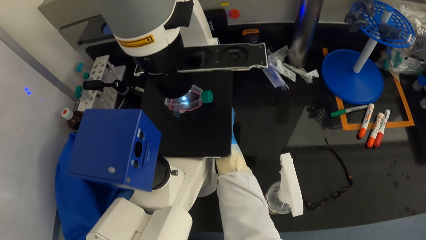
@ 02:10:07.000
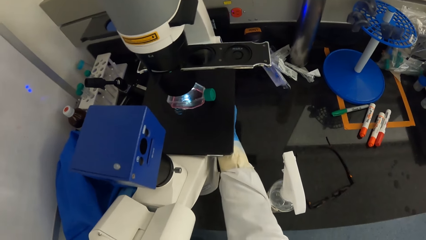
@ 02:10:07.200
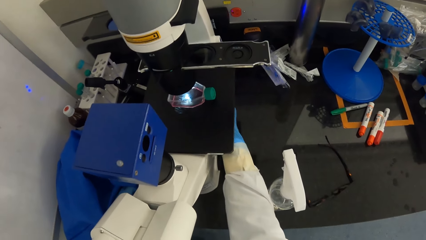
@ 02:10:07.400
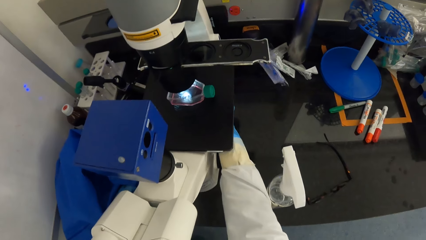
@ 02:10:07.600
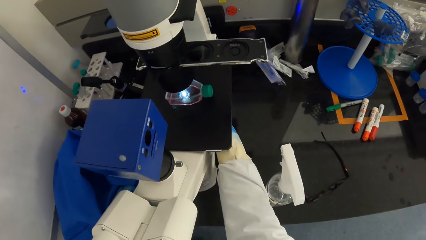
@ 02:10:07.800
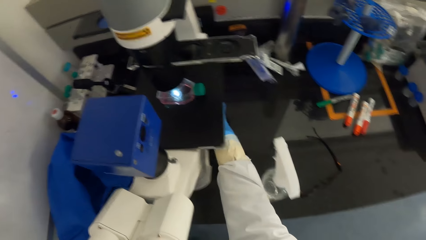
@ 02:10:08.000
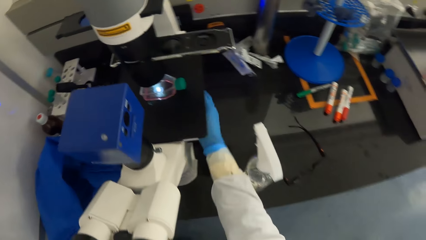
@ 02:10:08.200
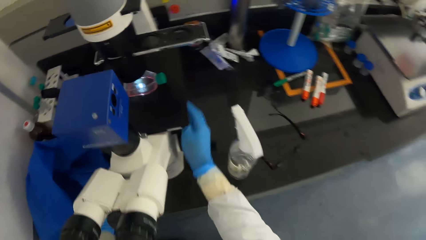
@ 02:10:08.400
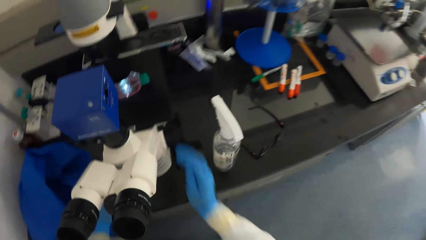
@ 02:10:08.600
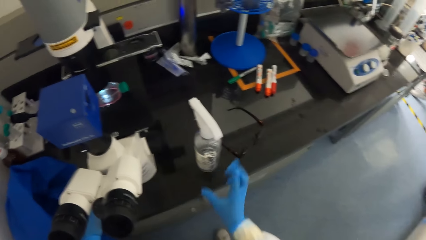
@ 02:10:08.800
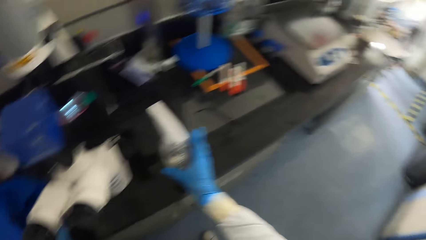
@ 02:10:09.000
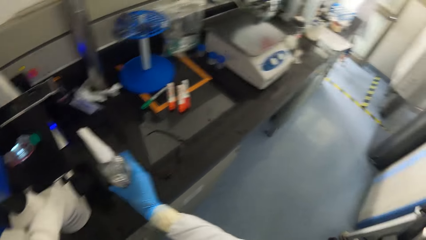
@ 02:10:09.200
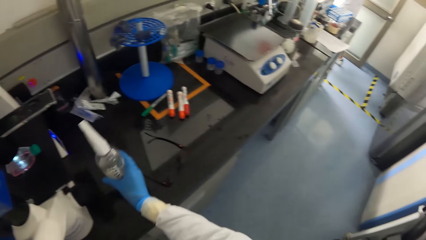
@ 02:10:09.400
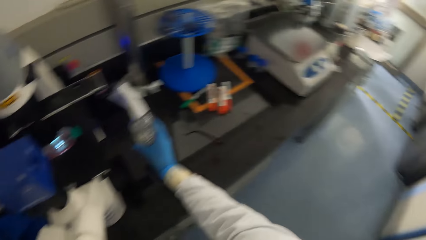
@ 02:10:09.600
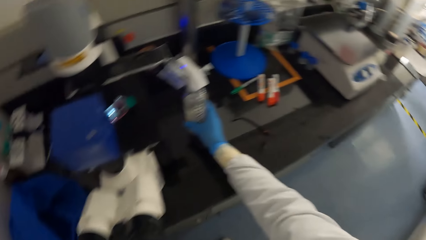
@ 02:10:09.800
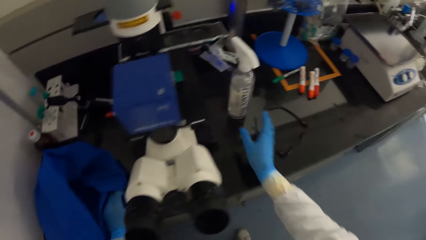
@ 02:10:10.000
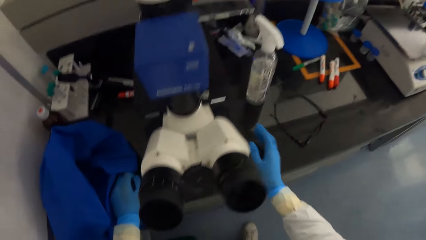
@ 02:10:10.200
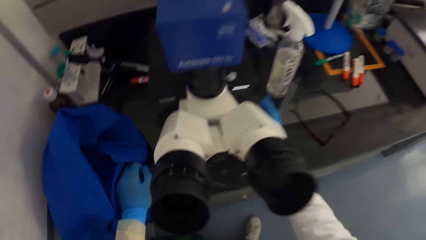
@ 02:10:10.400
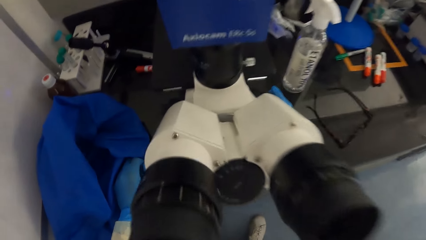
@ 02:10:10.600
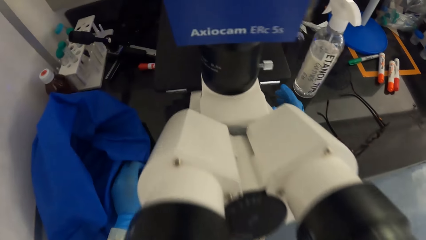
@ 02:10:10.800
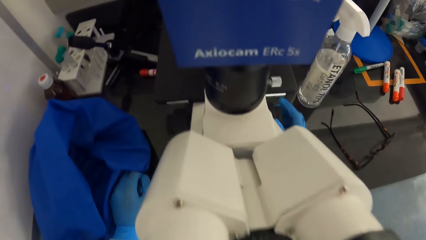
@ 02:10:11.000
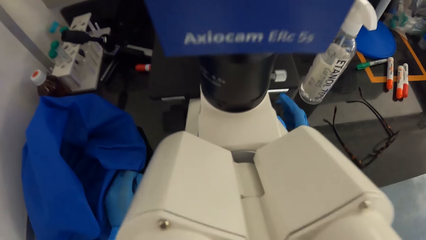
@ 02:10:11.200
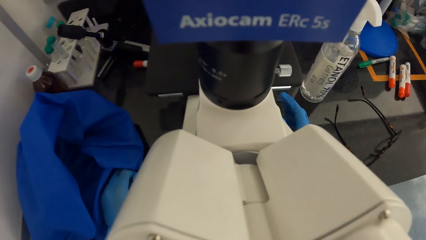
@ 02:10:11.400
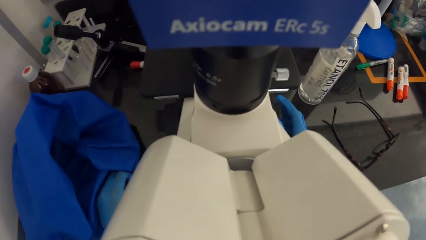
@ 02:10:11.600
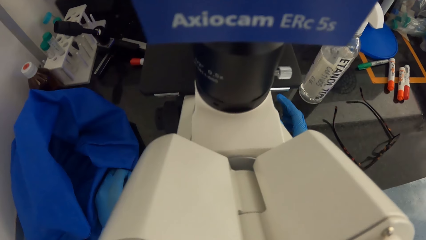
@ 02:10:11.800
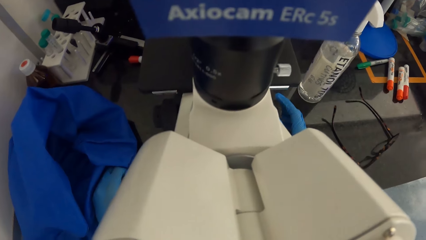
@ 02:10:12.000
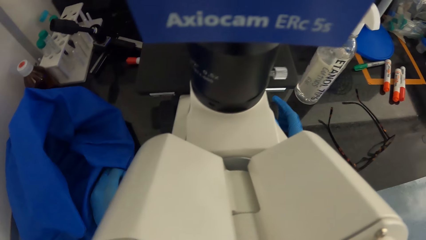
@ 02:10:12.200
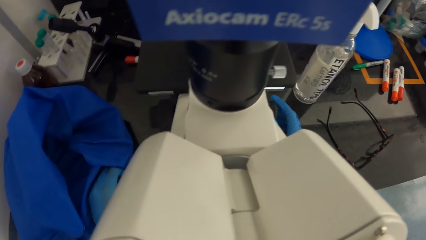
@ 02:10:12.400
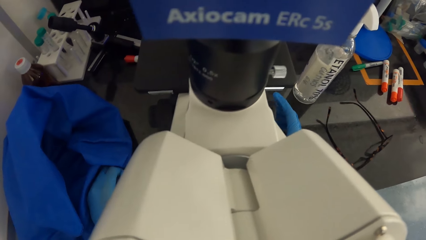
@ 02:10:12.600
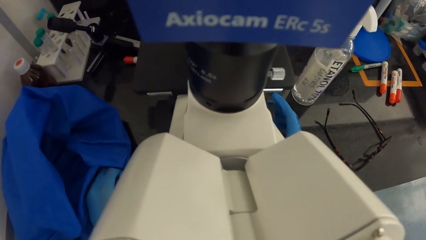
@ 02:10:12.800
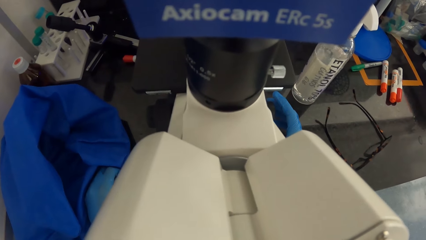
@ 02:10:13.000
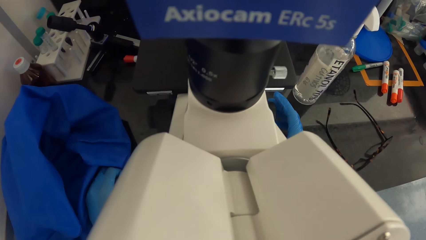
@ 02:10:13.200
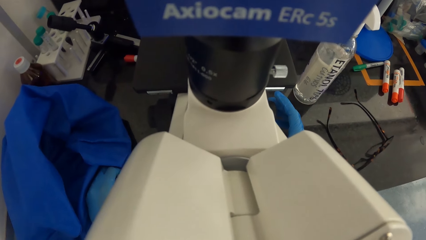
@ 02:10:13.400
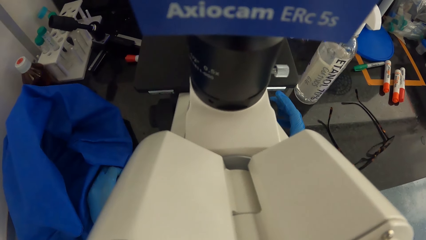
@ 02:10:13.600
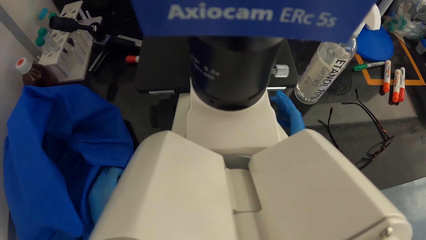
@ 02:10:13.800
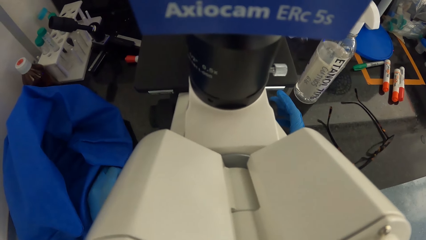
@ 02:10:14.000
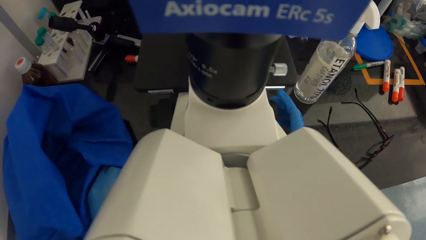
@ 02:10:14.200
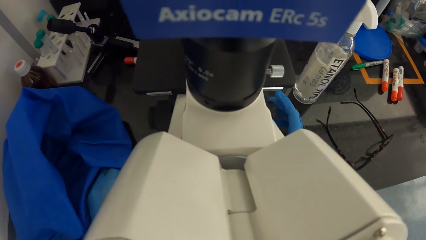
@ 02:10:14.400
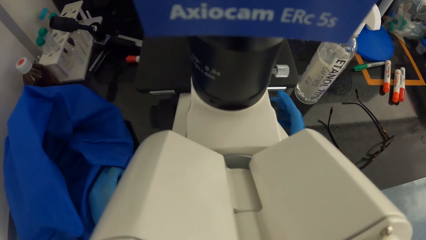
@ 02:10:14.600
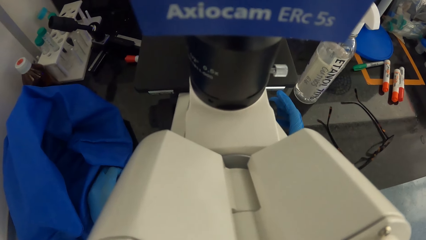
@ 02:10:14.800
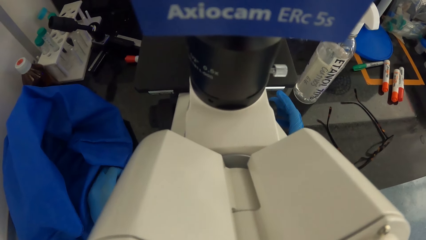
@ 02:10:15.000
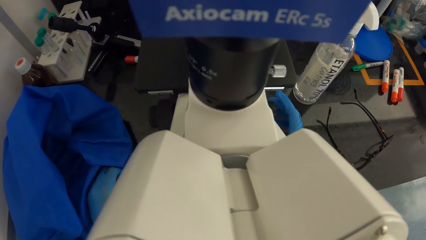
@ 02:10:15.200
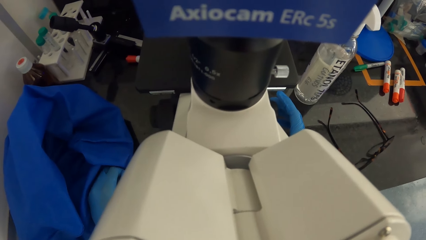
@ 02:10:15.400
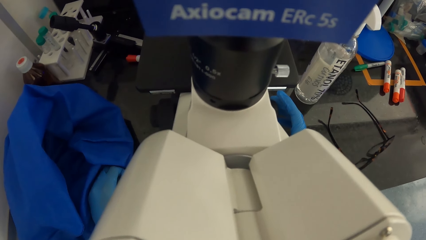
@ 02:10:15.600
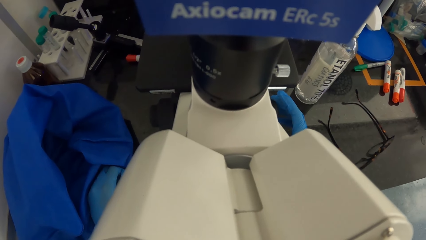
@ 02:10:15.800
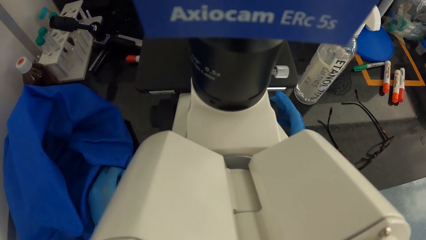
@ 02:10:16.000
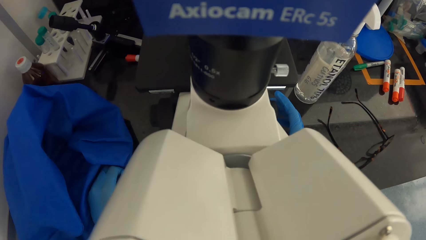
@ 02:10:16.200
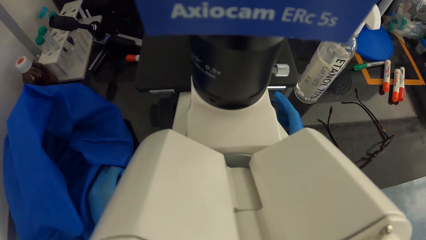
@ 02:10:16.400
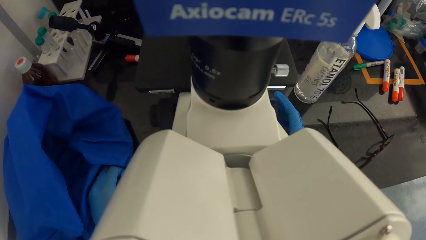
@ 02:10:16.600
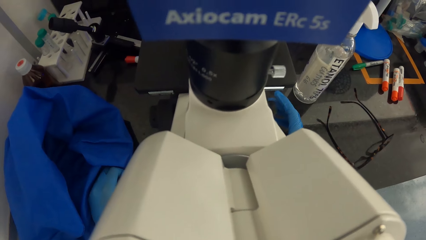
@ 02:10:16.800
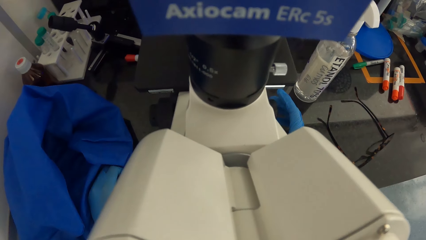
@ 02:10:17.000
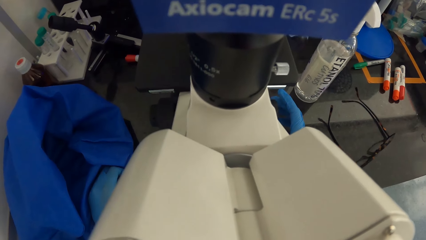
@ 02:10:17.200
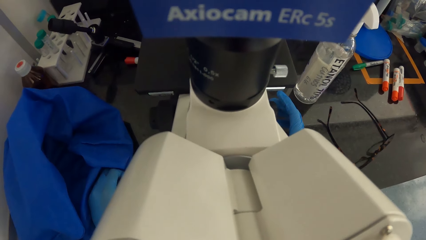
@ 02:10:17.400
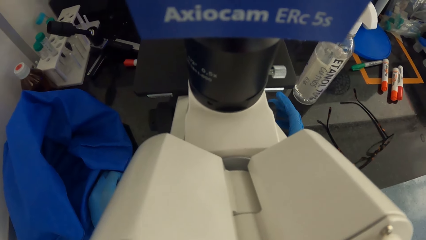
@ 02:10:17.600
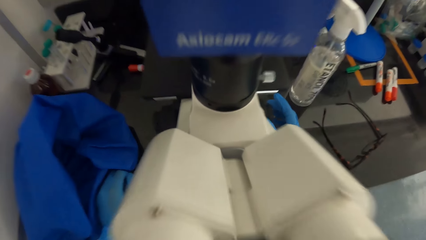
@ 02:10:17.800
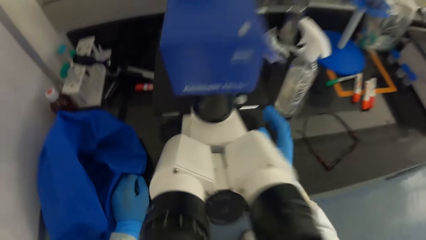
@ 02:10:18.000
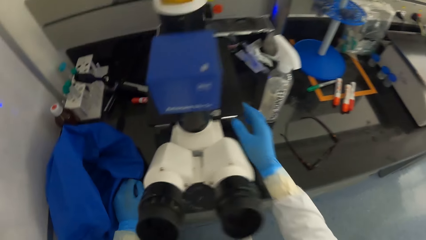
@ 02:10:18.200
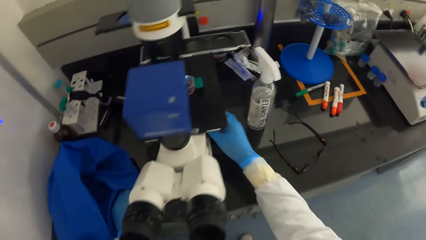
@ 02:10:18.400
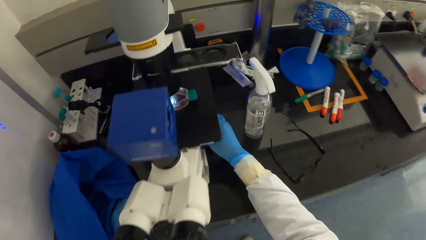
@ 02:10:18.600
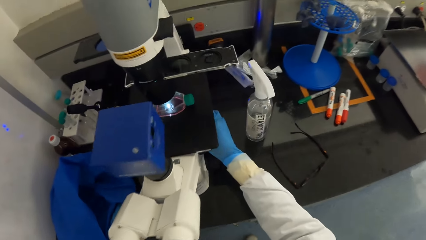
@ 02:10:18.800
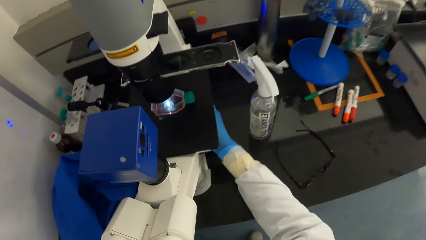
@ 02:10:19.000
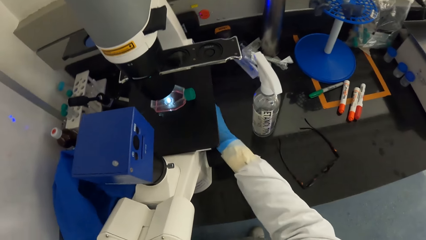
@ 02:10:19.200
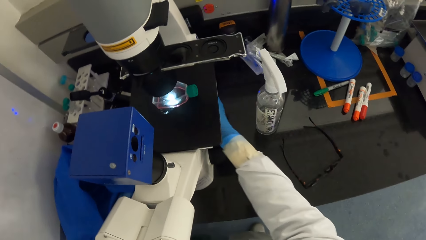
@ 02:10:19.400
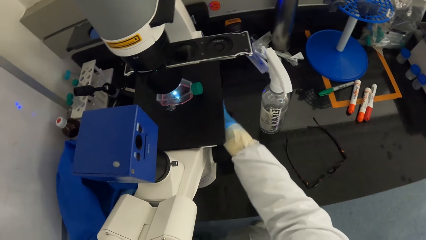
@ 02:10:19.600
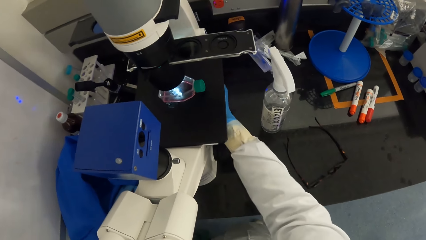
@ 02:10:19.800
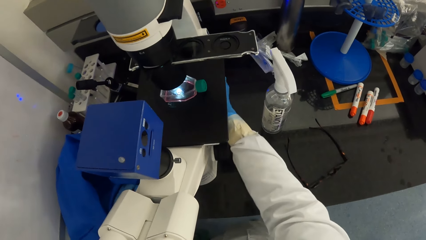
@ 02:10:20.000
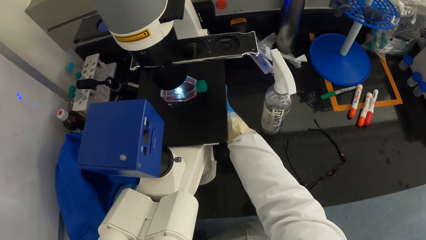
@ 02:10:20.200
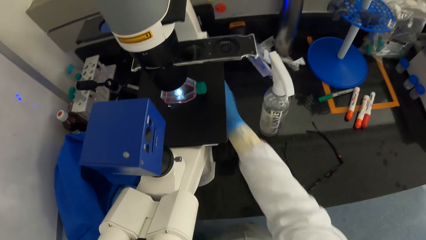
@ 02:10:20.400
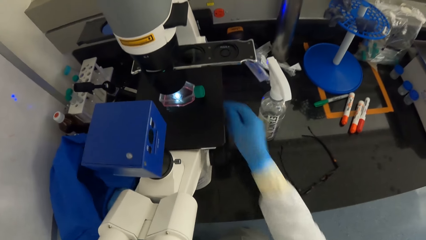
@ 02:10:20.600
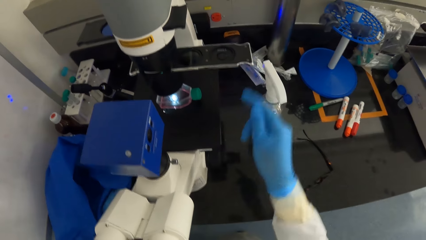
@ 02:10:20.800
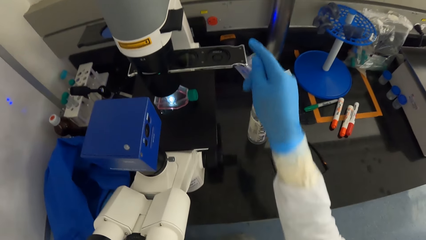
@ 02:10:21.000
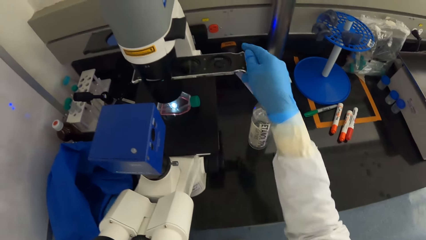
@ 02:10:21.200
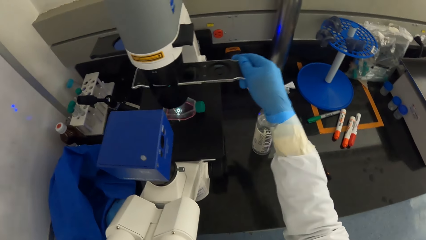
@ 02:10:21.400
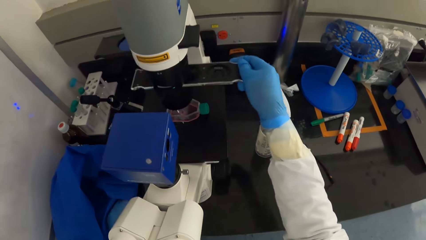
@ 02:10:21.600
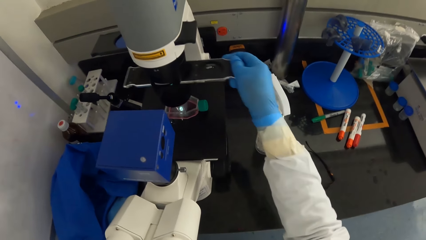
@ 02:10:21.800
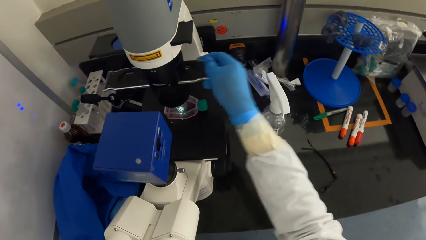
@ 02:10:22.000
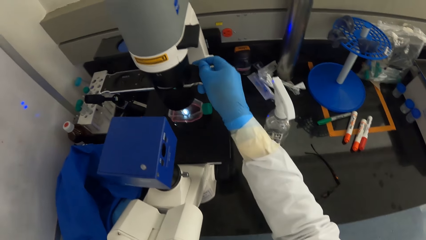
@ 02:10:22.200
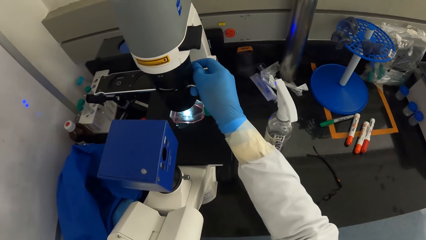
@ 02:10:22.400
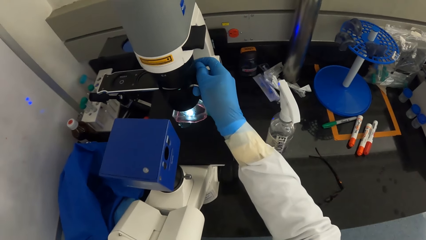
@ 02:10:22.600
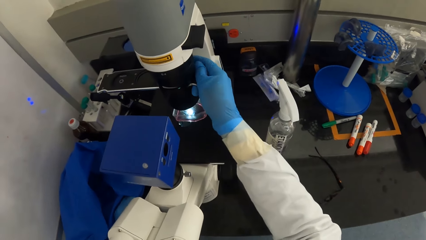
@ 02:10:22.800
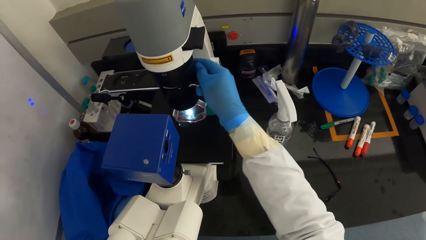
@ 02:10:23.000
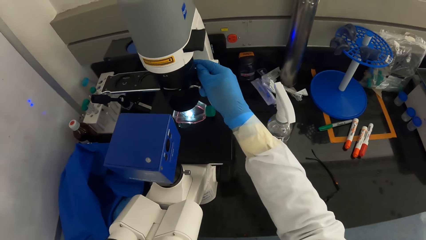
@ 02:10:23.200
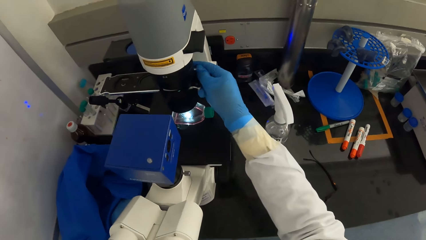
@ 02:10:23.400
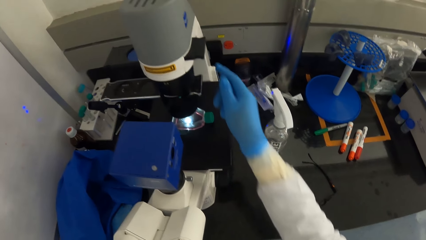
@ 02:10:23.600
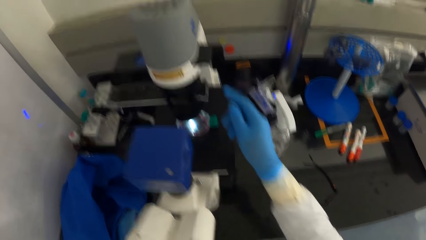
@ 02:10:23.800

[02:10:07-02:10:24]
The camera wearer adjusts a knob. He adjusts the bottle of ethanol on the table on the floor with his gloved right hand. He looks into the eyepiece of the microscope on the table on the floor. He adjusts the coarse focus knob on the side of the microscope on the table on the floor with his gloved right hand. He adjusts the lens on the microscope on the table on the floor with his gloved right hand. He turns to the side. He adjusts the slide or mechanical stage on the microscope on the table on the floor with his gloved right hand.
